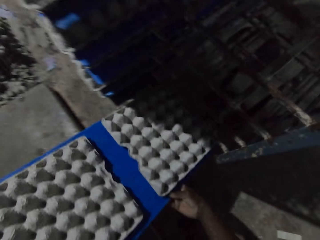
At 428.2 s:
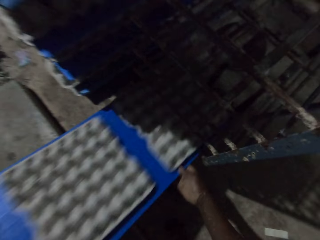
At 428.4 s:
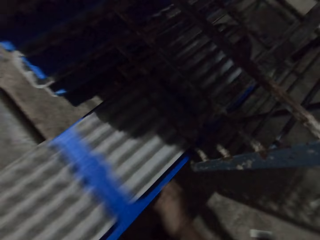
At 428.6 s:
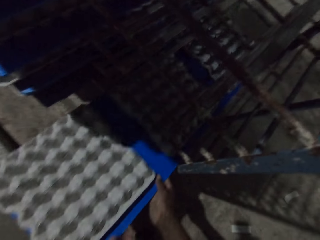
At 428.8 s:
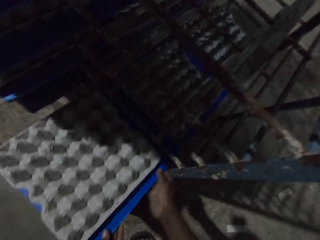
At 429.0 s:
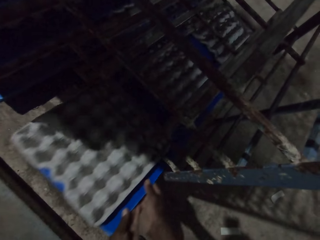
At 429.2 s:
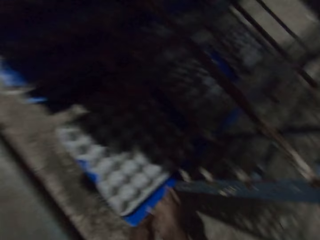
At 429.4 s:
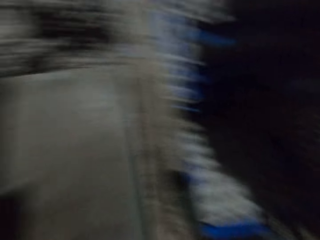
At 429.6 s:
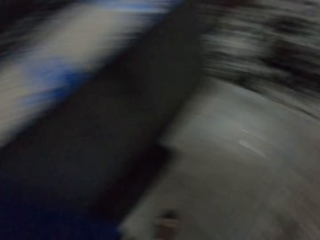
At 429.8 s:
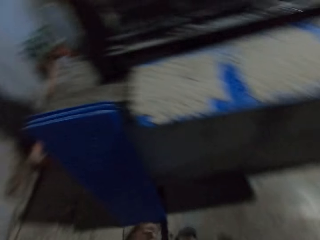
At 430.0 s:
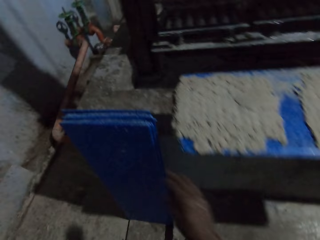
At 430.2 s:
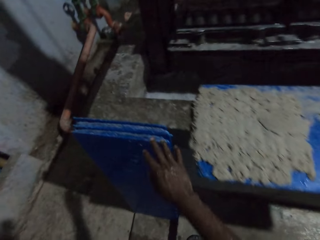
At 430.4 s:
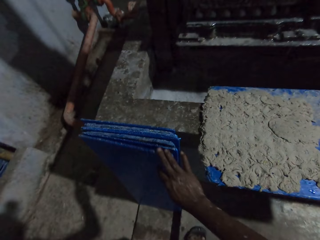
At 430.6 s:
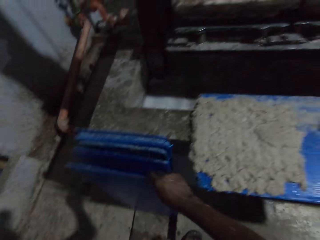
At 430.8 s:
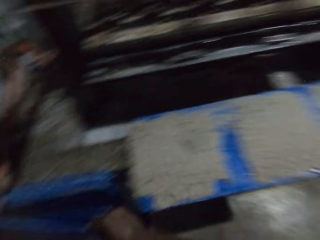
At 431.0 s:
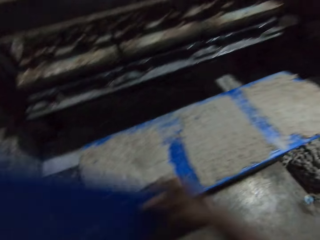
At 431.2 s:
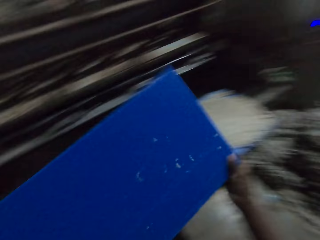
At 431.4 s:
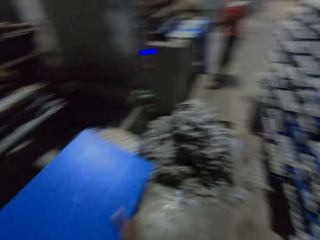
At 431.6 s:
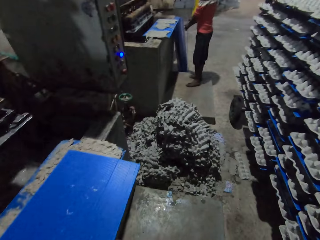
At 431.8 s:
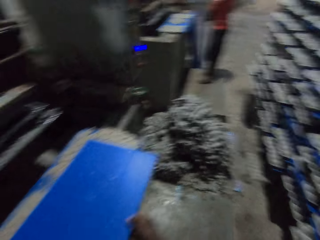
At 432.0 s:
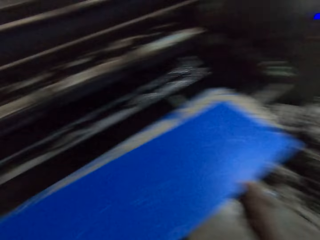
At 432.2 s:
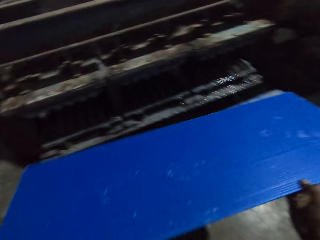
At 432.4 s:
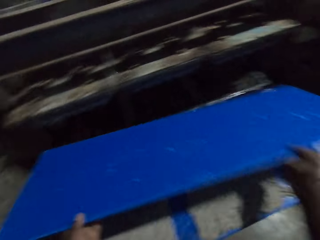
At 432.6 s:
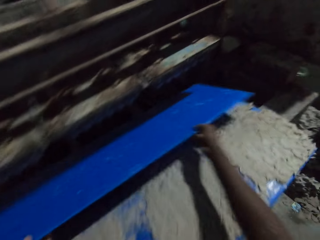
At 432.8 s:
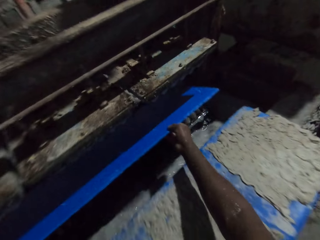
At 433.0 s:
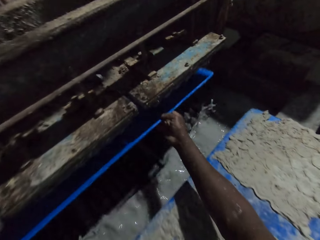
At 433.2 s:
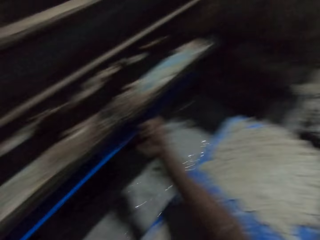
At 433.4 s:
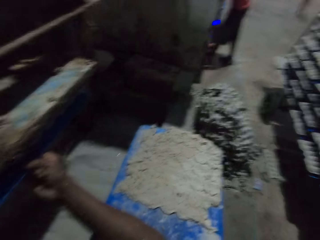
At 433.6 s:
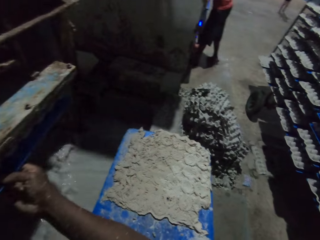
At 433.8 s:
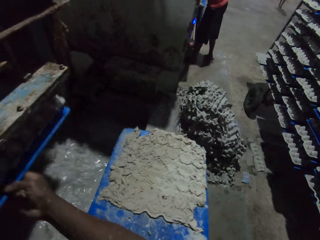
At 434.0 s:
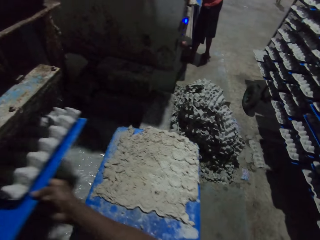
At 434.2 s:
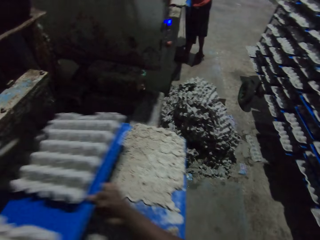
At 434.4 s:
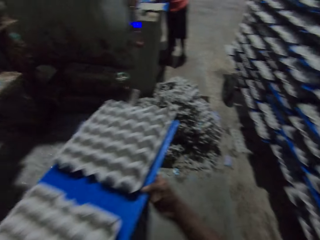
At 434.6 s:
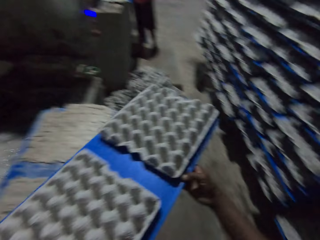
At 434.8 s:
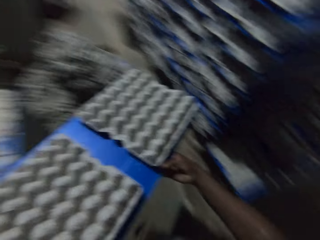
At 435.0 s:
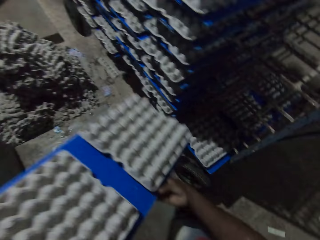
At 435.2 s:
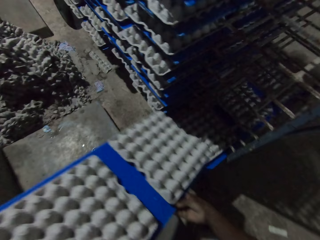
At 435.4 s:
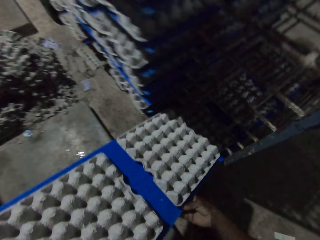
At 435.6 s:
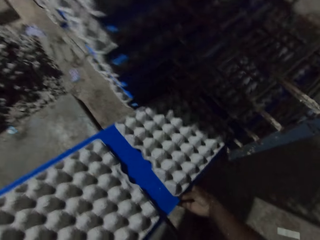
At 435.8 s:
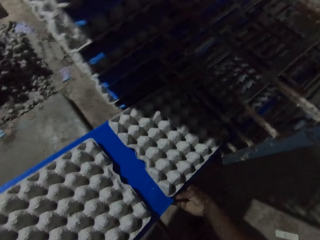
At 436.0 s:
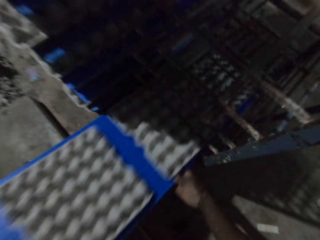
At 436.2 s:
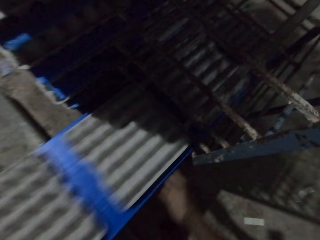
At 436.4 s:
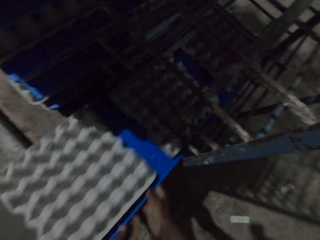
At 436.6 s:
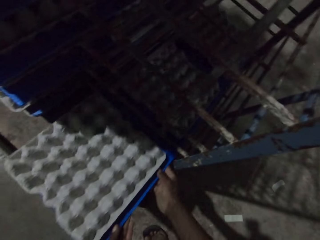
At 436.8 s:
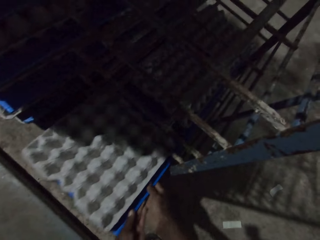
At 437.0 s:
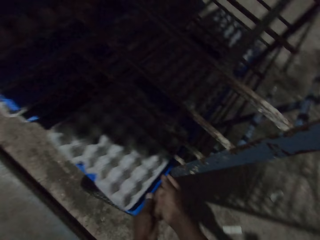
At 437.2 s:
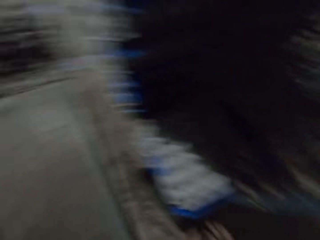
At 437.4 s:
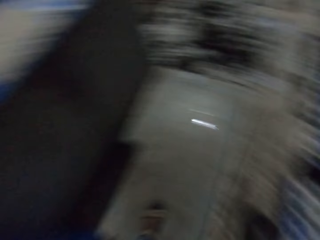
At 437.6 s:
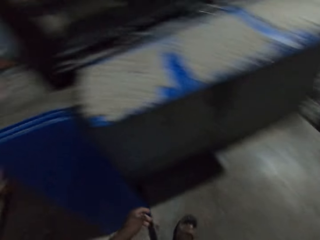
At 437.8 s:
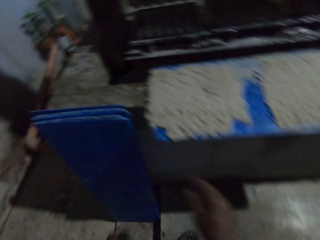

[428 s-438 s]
The camera wearer drops the plank in the shelf with both hands. He puts trays in a tray trolley. He picks a plank from the floor with his right hand. He adjusts a shelving board. He drops the plank on the pavement with both hands. He puts the plank in the egg crate making machine with both hands. He collects trays in a tray machine. He brings the plank out of the egg crate making machine with both hands. He drops the plank in the shelf with both hands. He puts trays in the tray trolley.

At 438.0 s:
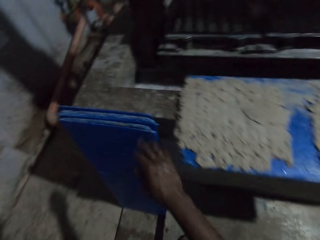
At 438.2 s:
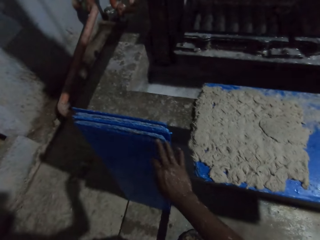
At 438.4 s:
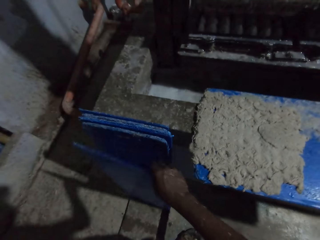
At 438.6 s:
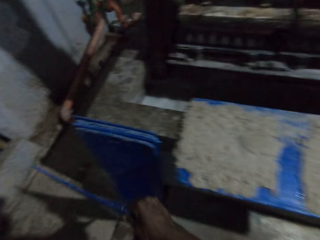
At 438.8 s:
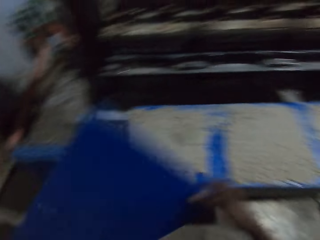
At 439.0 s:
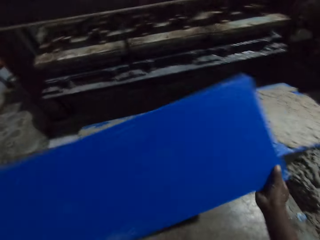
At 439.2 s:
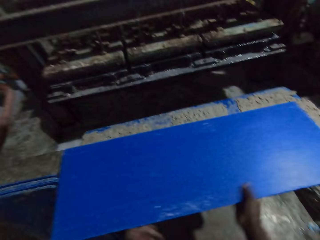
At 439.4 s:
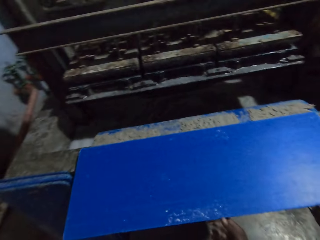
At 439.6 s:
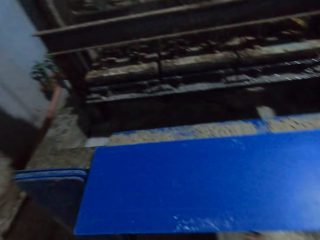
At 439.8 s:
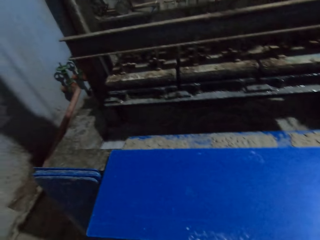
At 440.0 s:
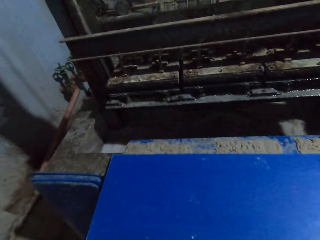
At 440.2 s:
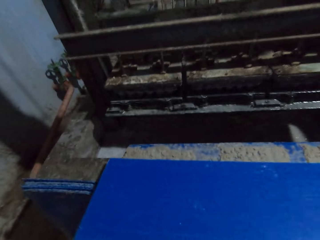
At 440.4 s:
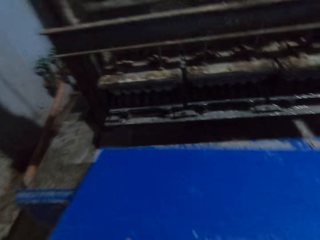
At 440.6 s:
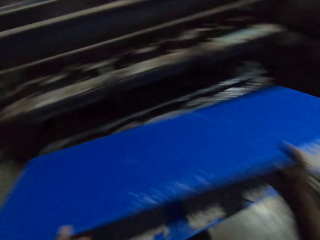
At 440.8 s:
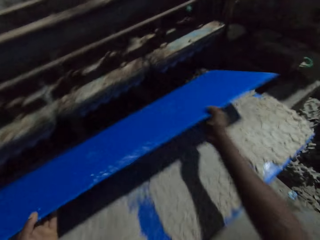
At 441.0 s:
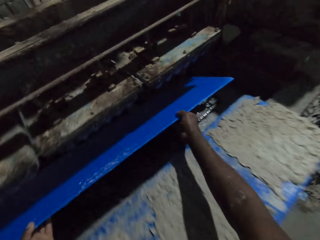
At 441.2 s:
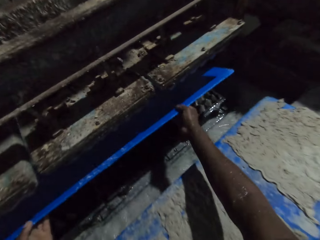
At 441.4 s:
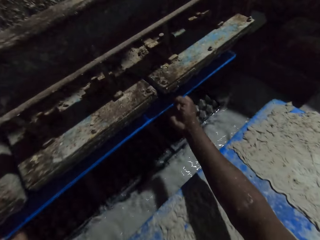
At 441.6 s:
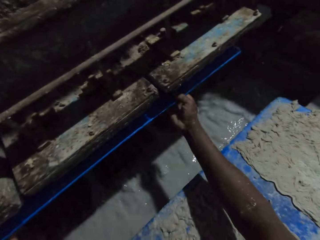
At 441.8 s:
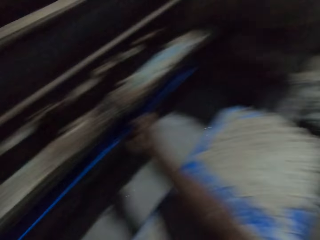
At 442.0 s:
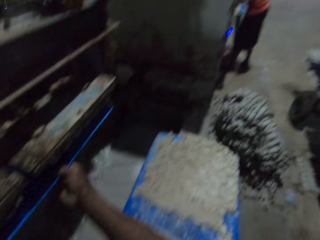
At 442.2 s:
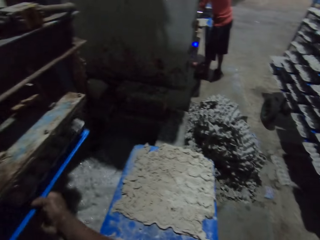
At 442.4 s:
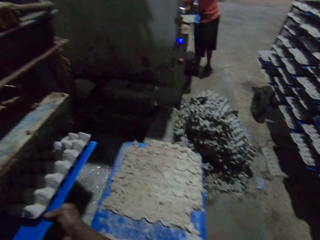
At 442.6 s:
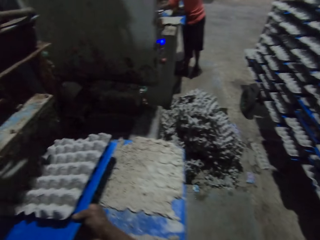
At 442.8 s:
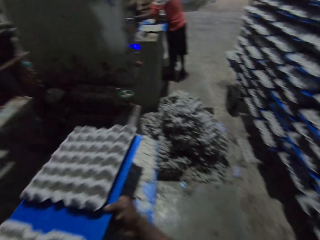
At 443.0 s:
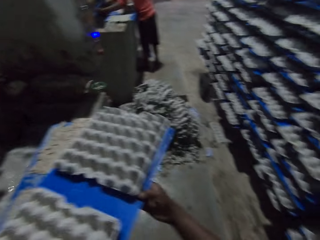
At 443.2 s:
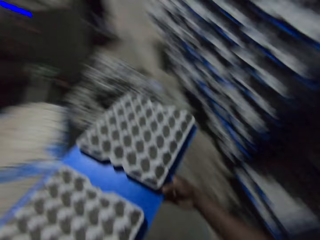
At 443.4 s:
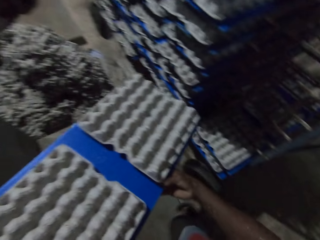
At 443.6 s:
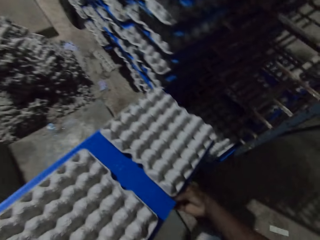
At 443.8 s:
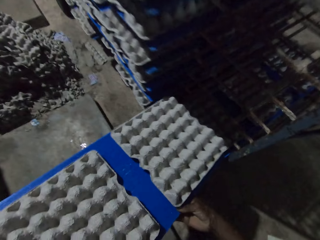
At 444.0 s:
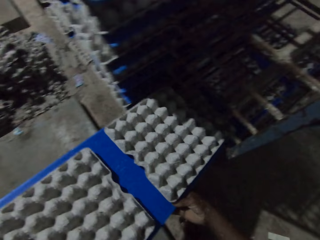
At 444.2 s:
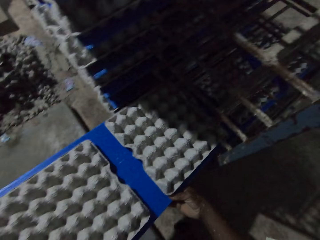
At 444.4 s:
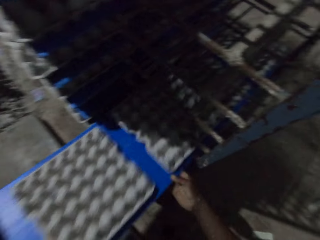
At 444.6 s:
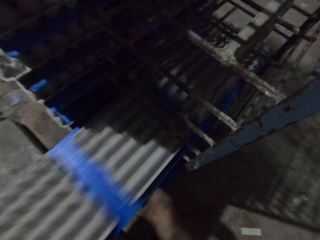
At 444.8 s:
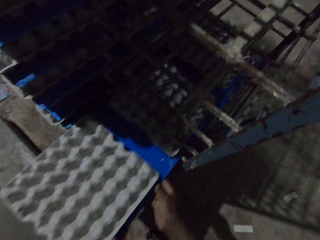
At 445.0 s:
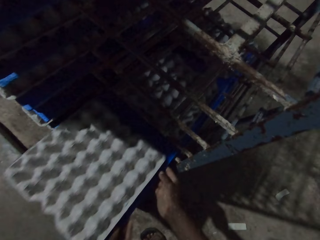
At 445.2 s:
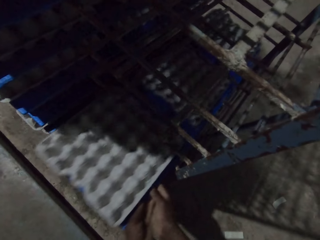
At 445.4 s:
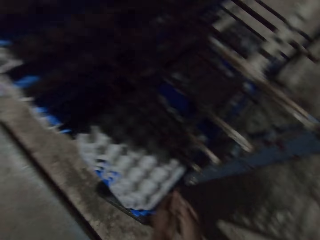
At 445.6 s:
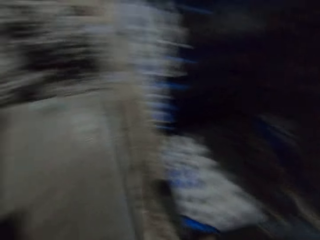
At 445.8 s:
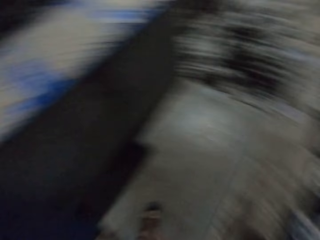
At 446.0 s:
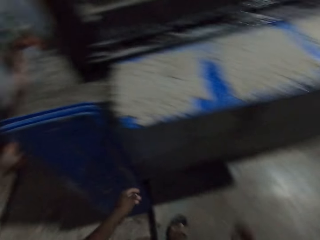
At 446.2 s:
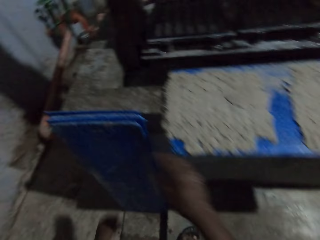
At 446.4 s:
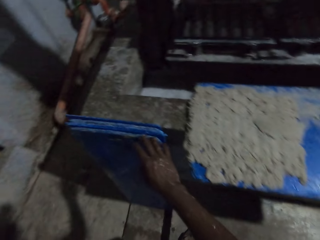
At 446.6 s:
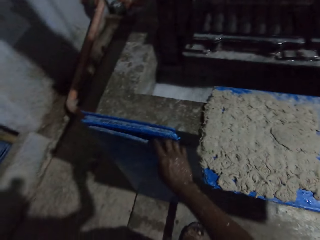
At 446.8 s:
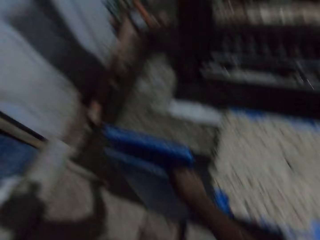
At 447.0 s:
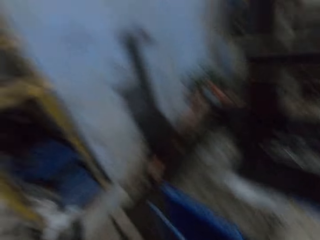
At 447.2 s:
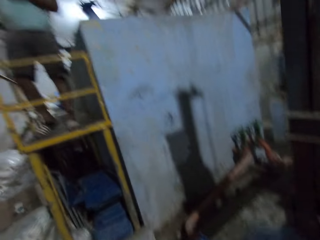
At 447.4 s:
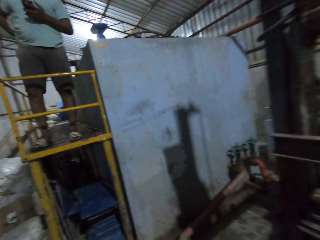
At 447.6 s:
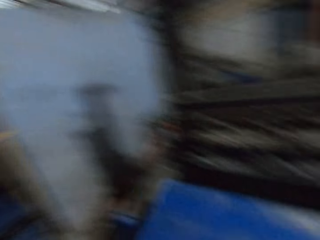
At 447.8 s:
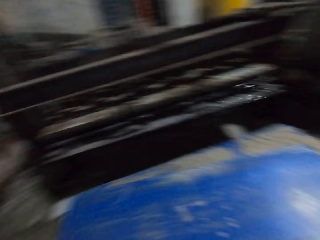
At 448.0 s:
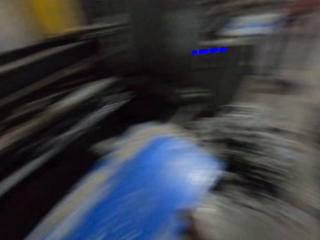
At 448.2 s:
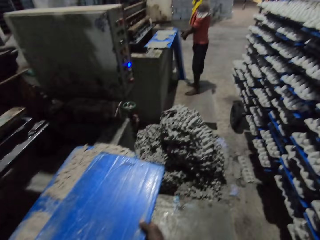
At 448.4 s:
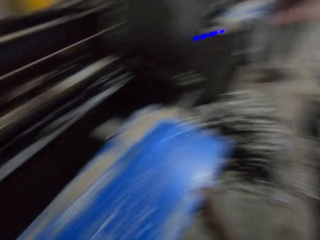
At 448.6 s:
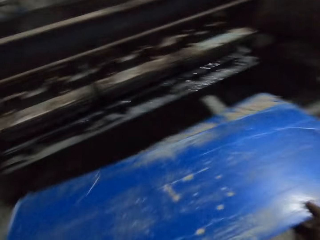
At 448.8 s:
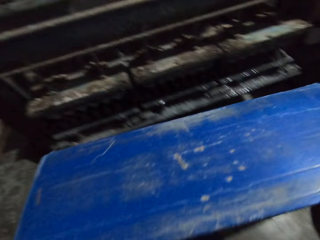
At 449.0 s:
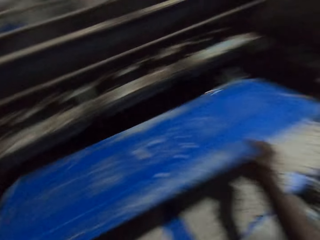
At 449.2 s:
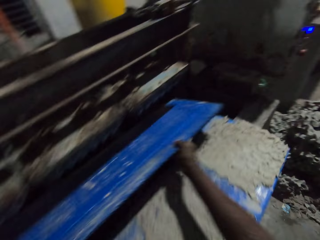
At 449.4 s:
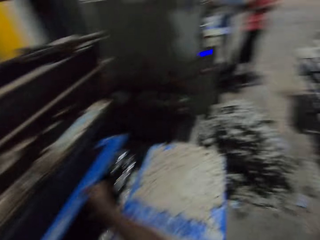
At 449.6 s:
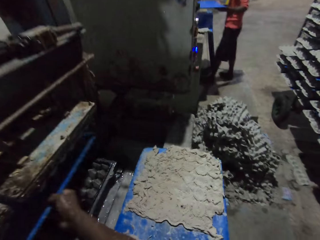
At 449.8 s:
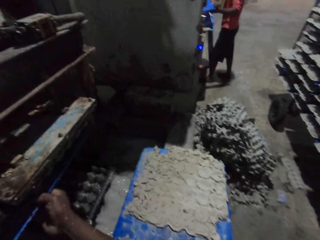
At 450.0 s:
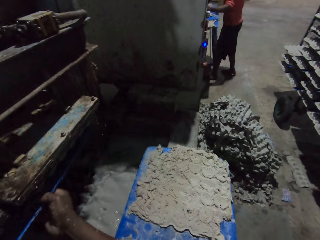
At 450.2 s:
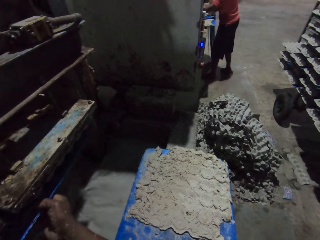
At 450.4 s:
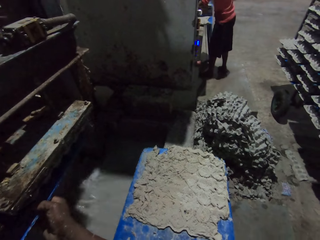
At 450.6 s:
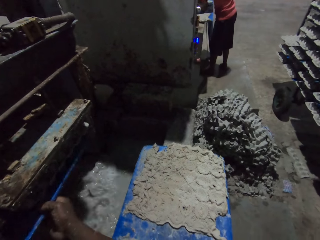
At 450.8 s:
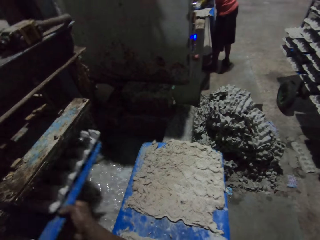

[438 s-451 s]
The camera wearer picks a plank from the floor with his right hand. He adjusts a shelving board. He drops the plank on the pavement with both hands. He puts the plank in the egg crate making machine with both hands. He collects trays in a tray machine. He brings the plank out of the egg crate making machine with both hands. He drops the plank in the shelf with both hands. He puts trays in a tray trolley. A man shouts. The camera wearer picks the plank from the floor with his right hand. He drops the plank on the pavement with both hands. He puts the plank in the egg crate making machine with both hands. He converses with another man. He collects trays in the tray machine. The other man puts a plank in the egg crate making machine with both hands.
